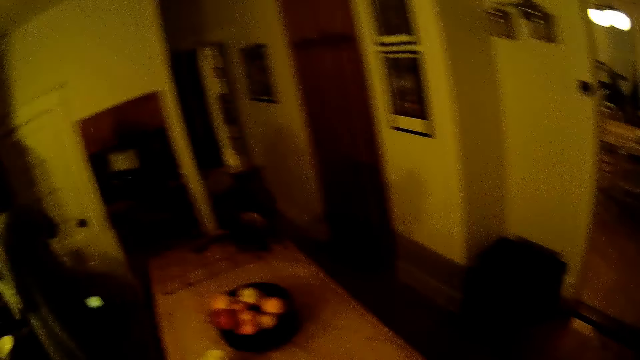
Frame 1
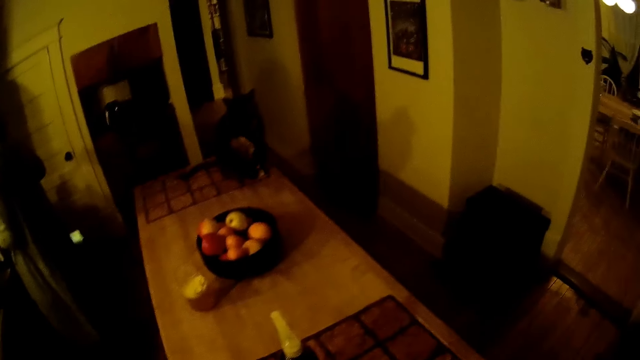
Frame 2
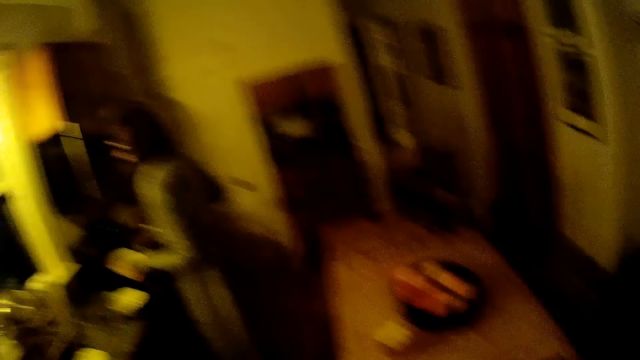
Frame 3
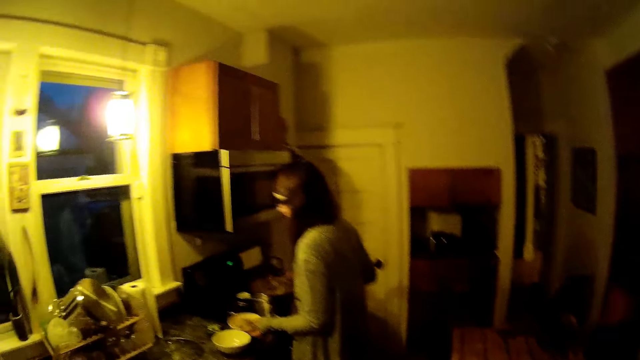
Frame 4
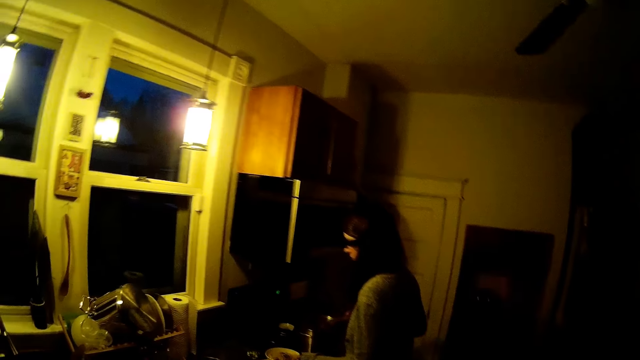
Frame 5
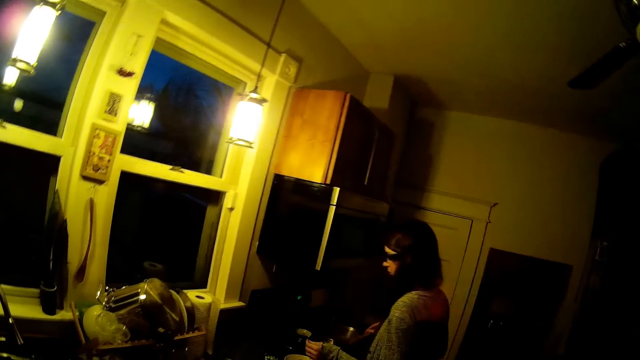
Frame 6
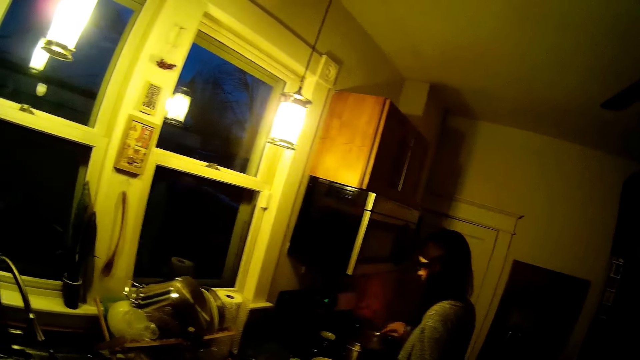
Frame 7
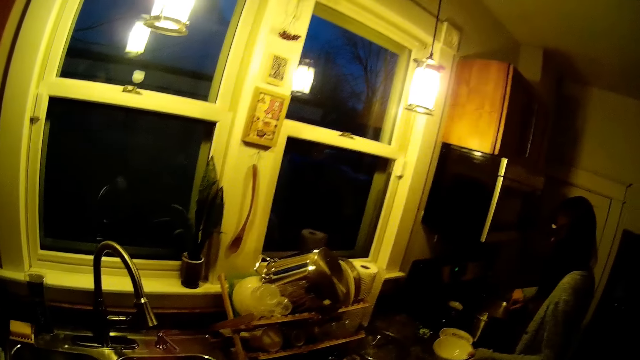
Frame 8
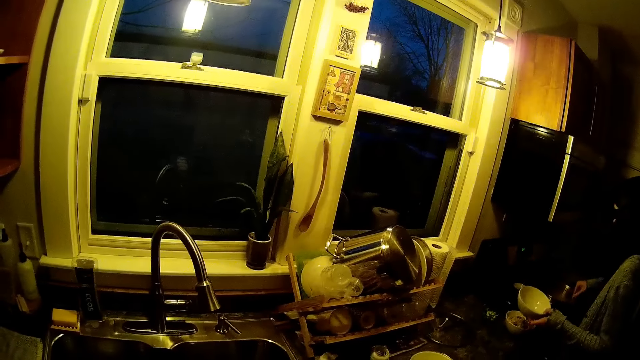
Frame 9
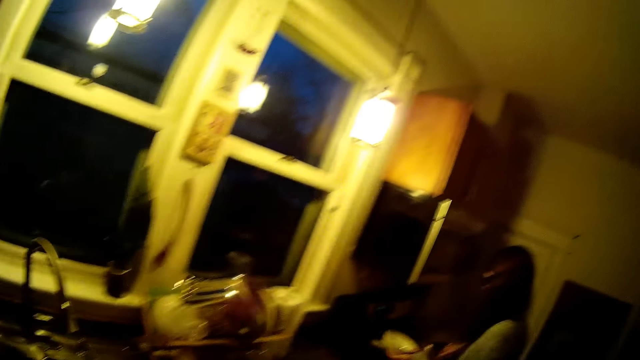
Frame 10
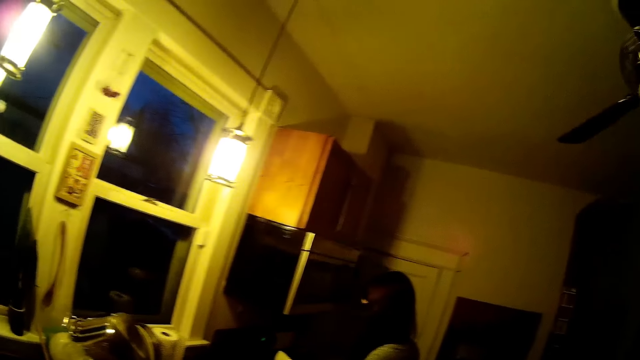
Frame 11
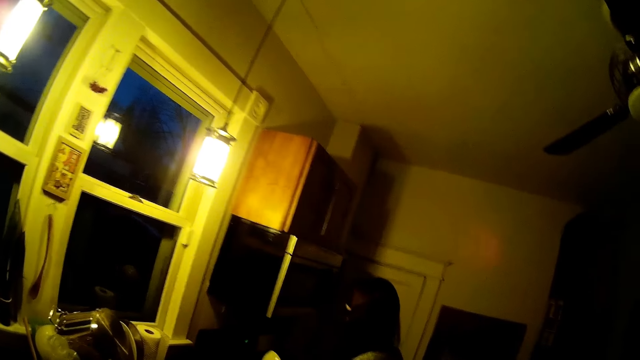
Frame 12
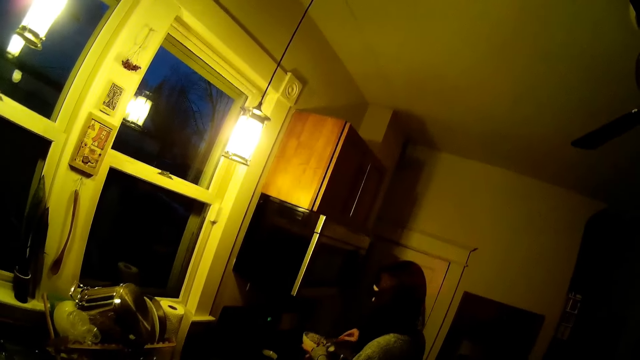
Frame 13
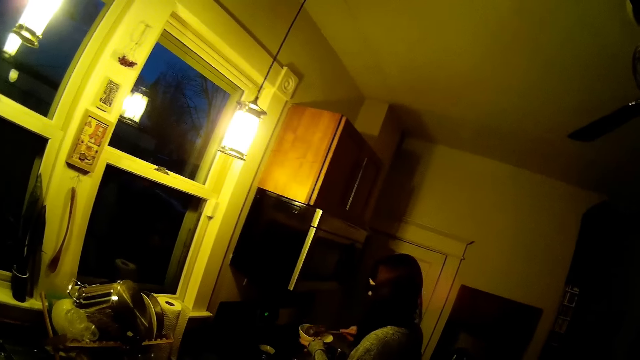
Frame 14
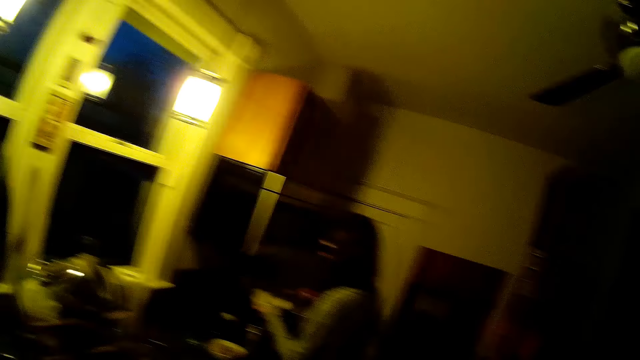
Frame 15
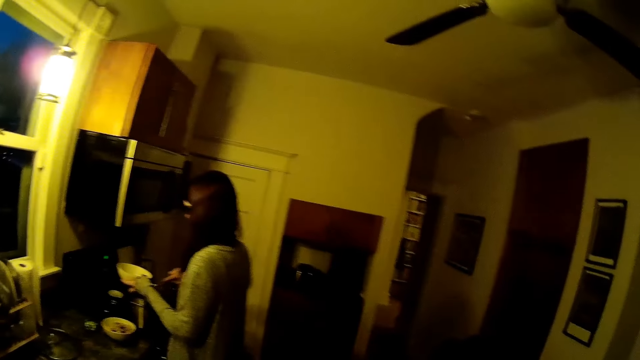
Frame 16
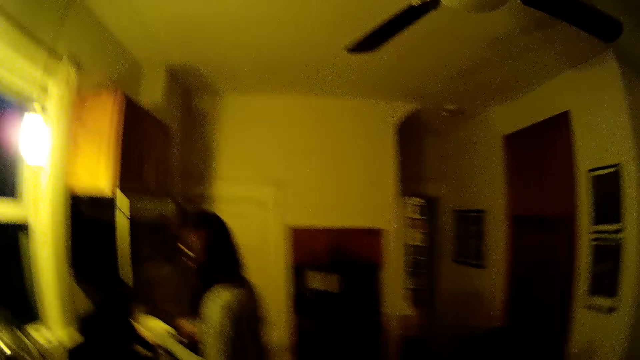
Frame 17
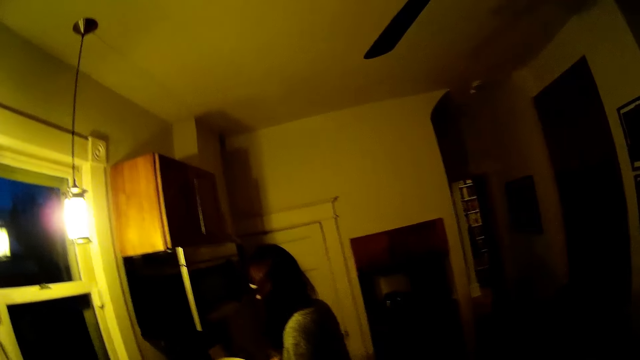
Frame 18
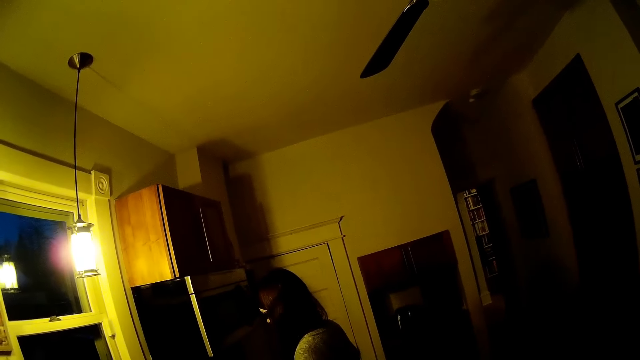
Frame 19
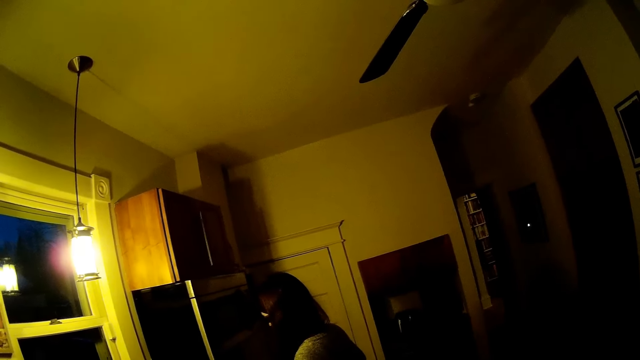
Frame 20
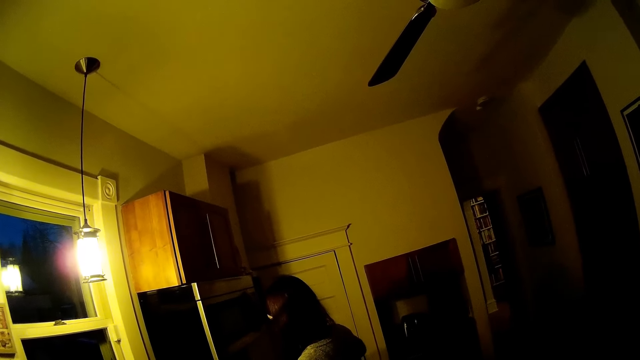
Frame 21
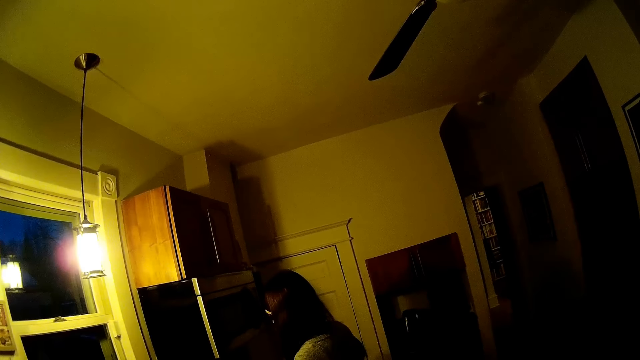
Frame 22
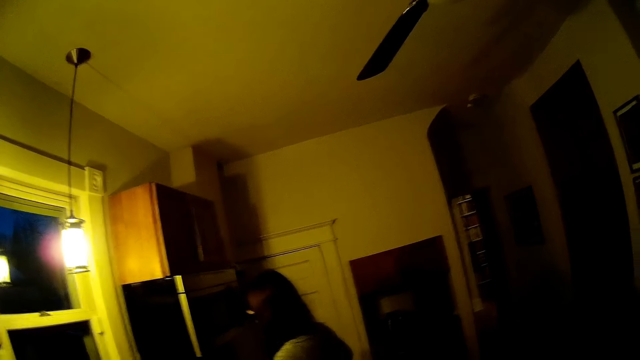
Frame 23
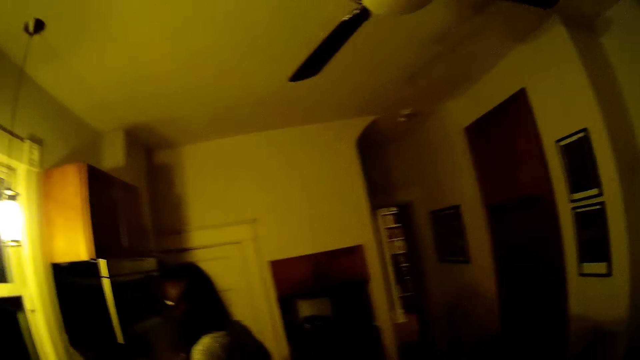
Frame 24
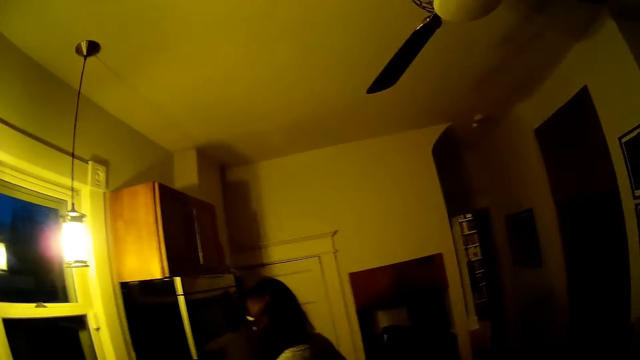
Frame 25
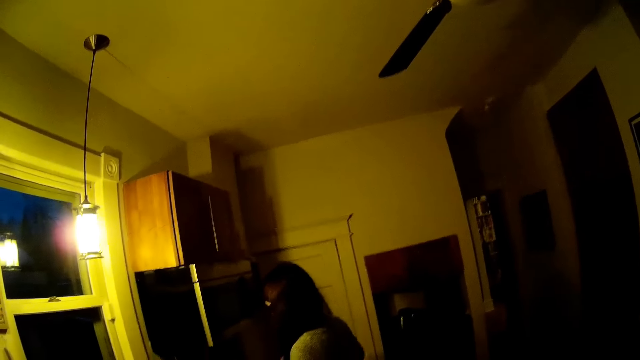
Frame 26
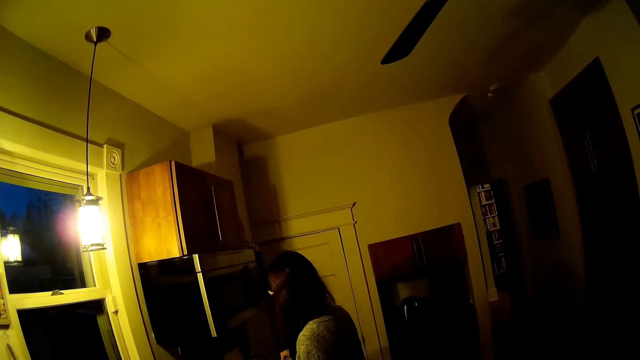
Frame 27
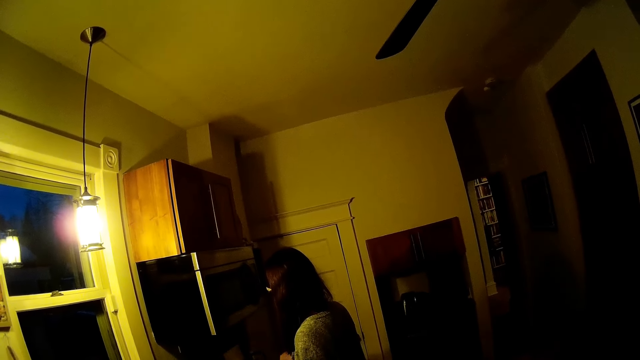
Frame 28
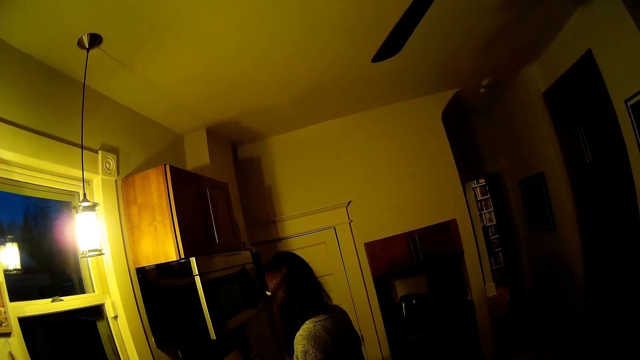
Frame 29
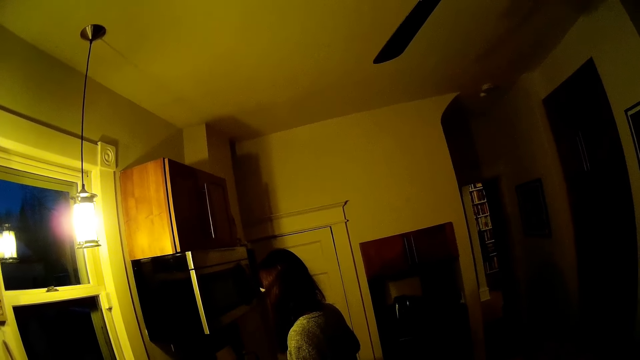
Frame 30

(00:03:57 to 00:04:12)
A woman drops a bowl on the slab. Another woman puts a plate on the countertop of the sink. The camera wearer picks up a plate. The other woman scoops rice in the pot with a spoon. The camera wearer converses with the other woman. The other woman puts rice on the plate. The camera wearer pours some soup in a white bowl in her left hand with a spoon in her right hand. The other woman scoops rice in the pot with the spoon. The other woman converses with the camera wearer.

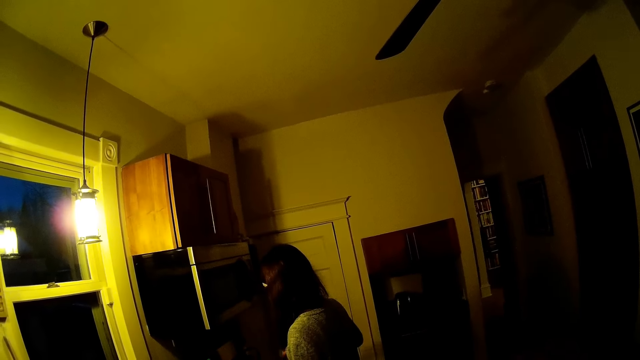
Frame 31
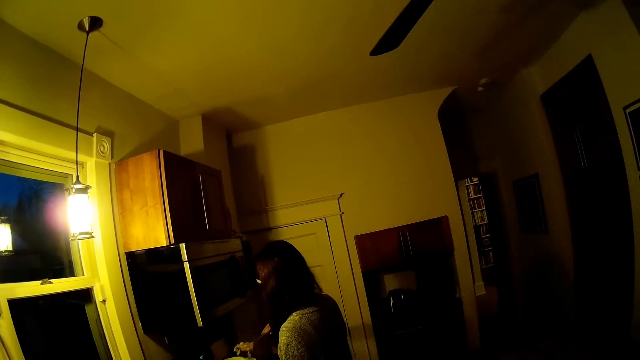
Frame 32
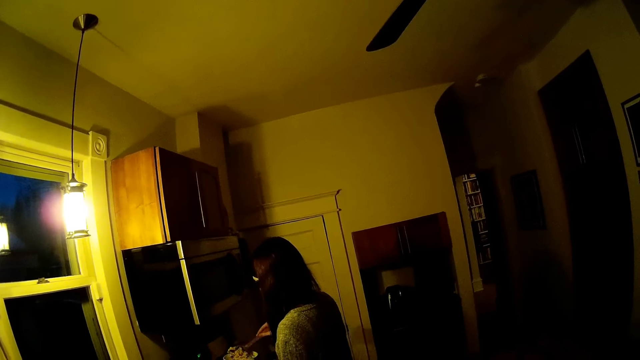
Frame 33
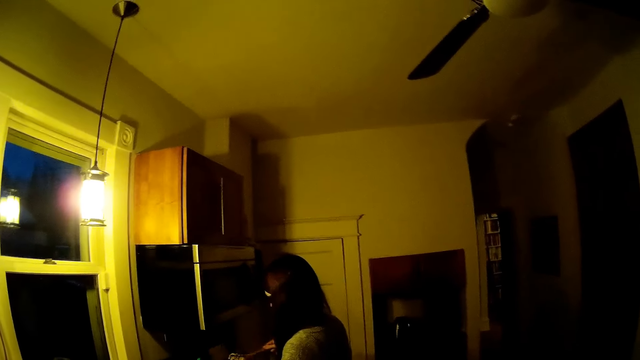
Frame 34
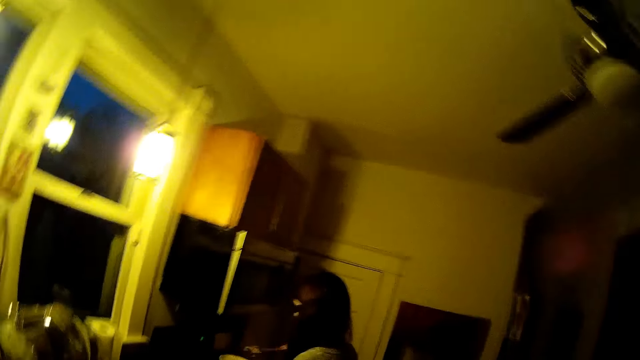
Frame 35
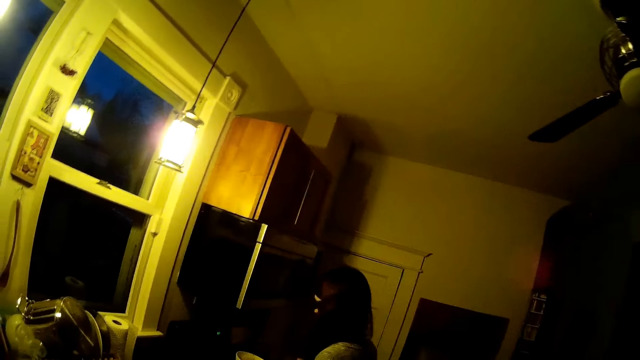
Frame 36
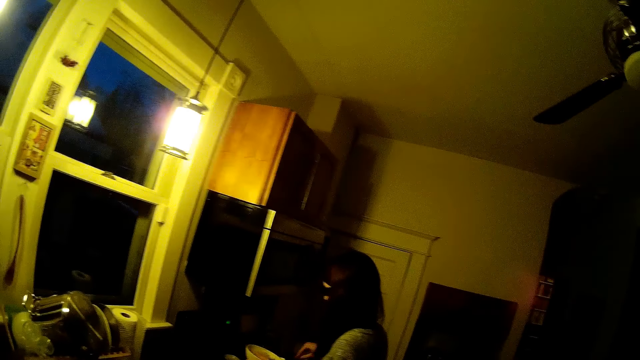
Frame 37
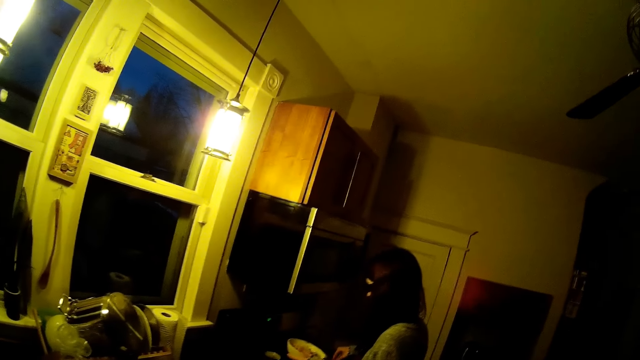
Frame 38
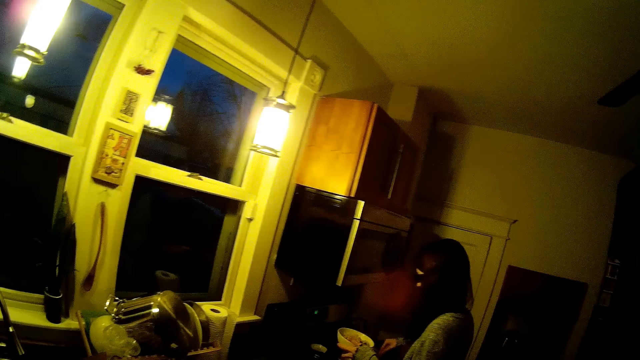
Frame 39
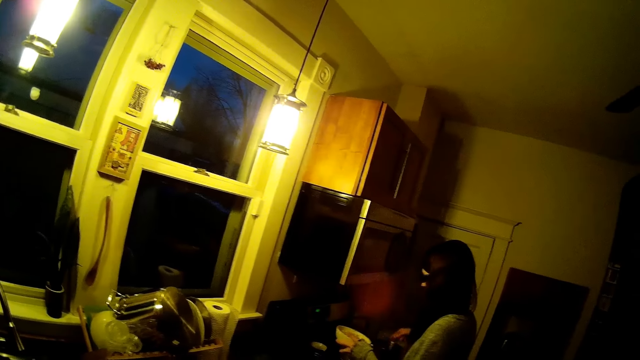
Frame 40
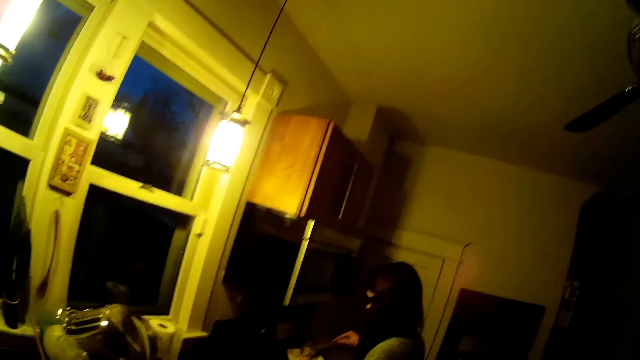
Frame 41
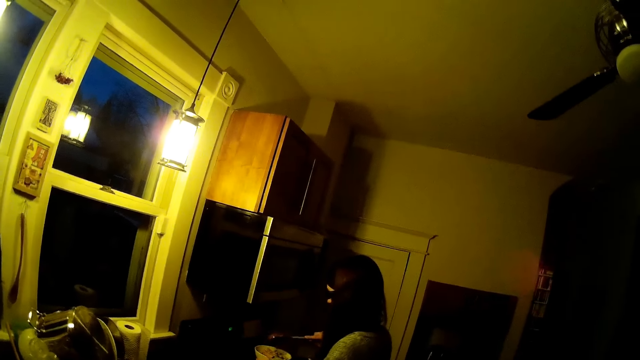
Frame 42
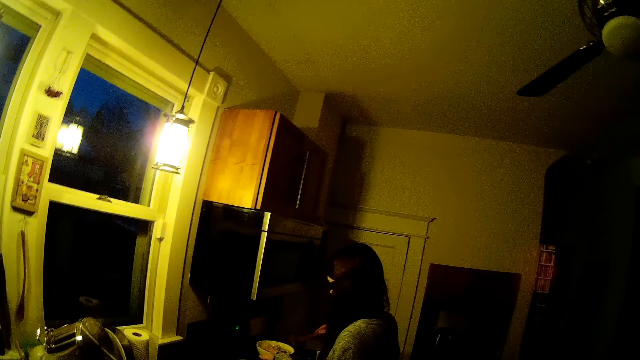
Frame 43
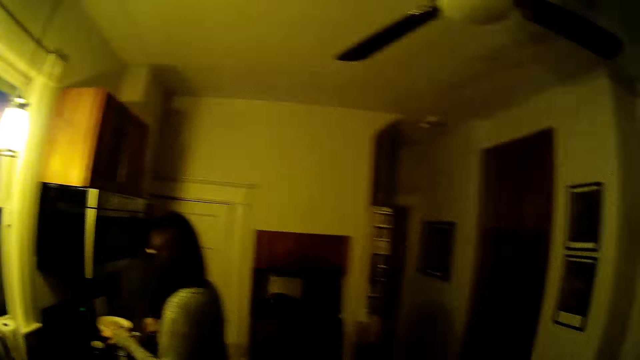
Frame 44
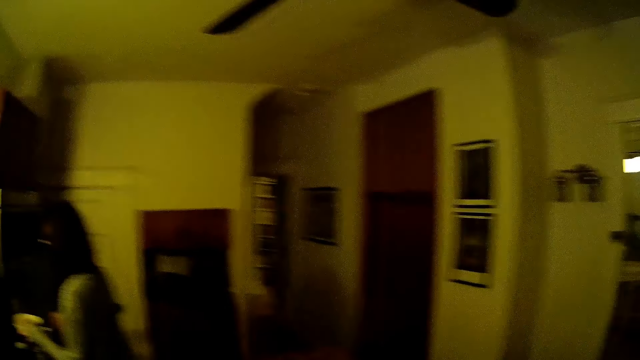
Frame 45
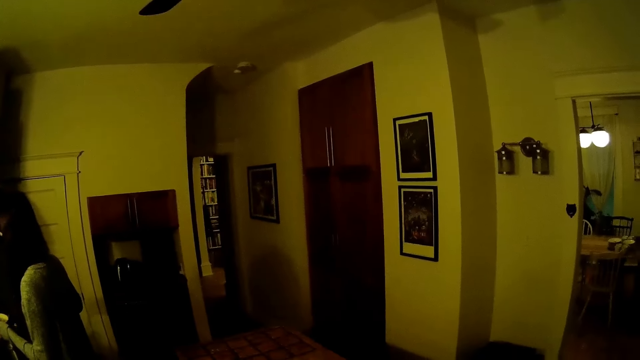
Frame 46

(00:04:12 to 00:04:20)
A person serves rice on a plate. The camera wearer looks around in the kitchen.
